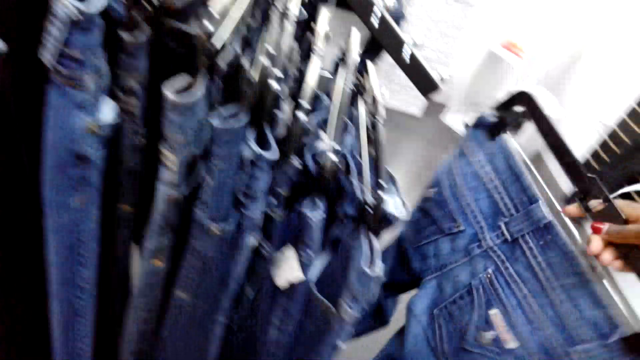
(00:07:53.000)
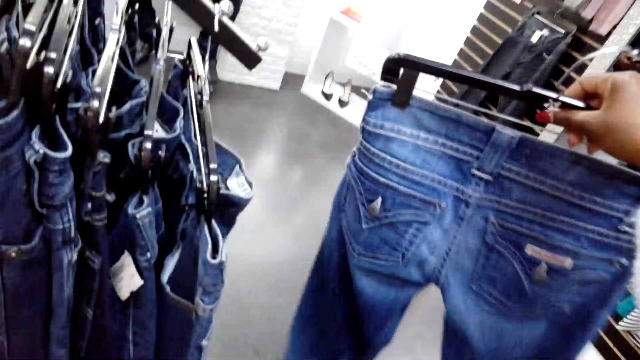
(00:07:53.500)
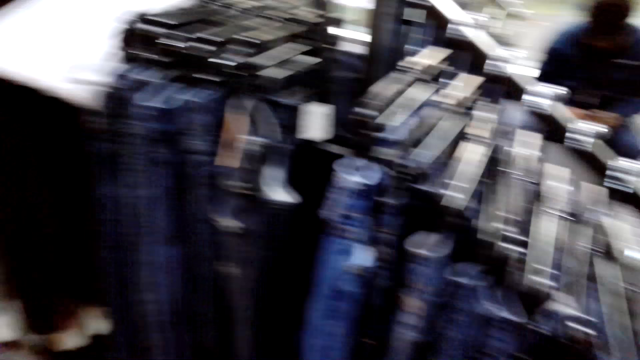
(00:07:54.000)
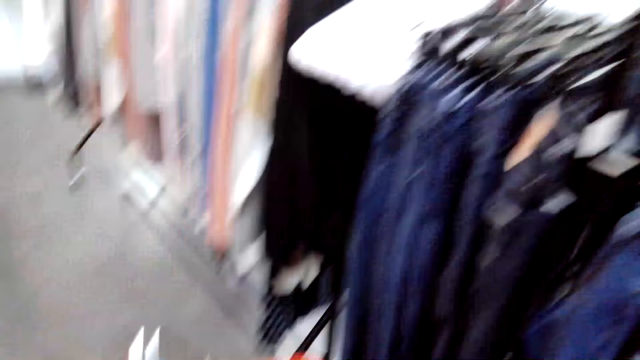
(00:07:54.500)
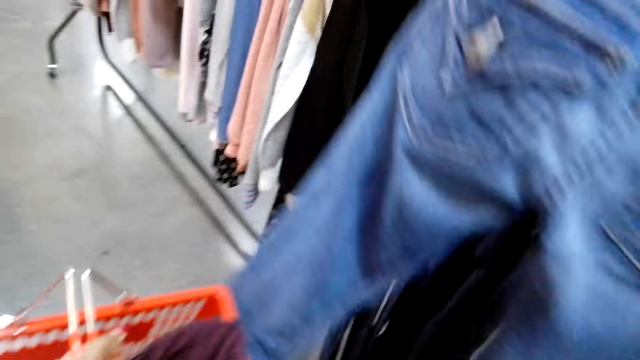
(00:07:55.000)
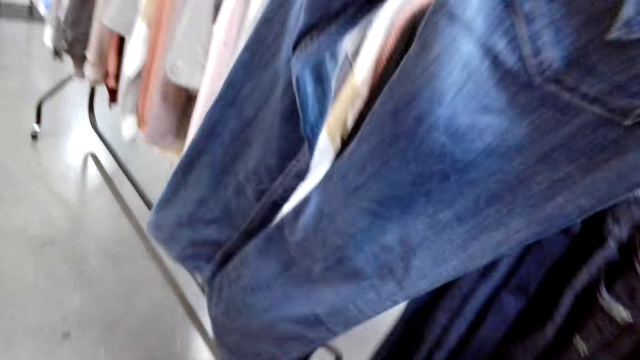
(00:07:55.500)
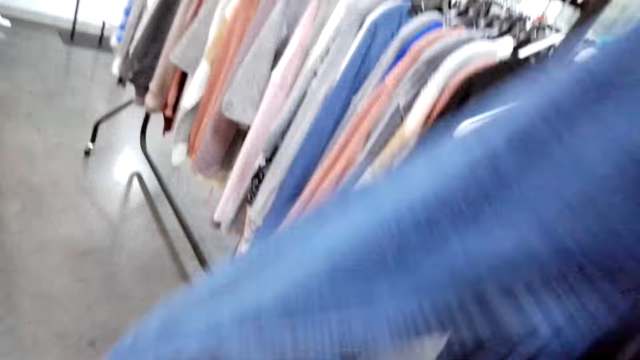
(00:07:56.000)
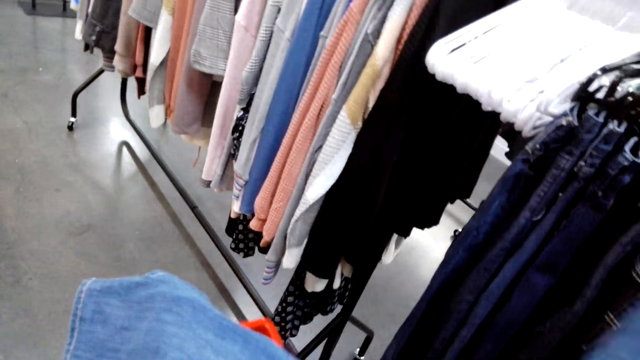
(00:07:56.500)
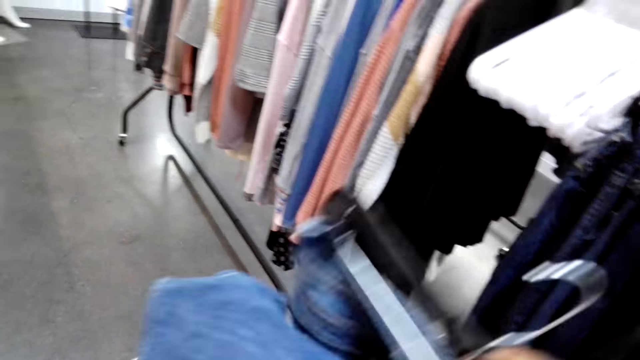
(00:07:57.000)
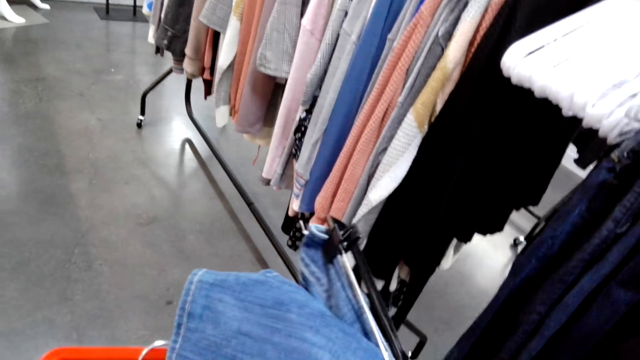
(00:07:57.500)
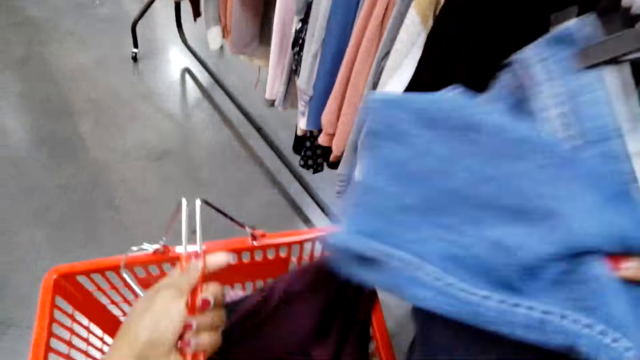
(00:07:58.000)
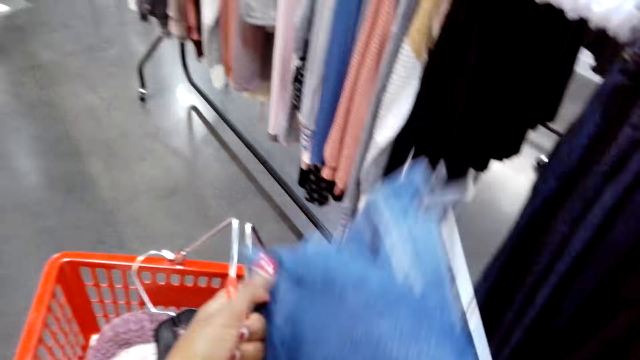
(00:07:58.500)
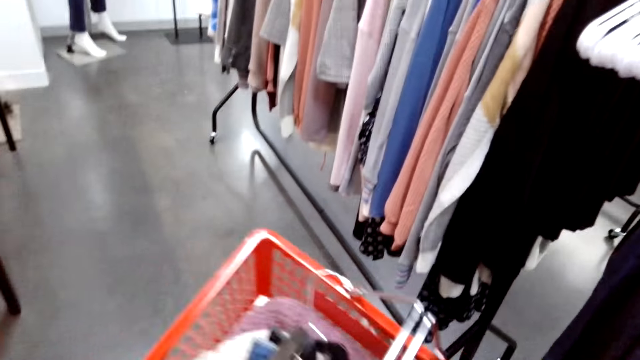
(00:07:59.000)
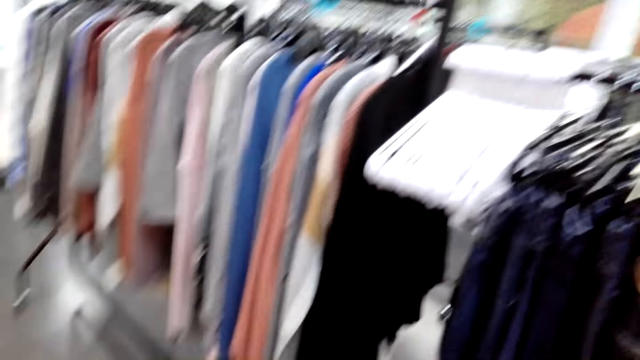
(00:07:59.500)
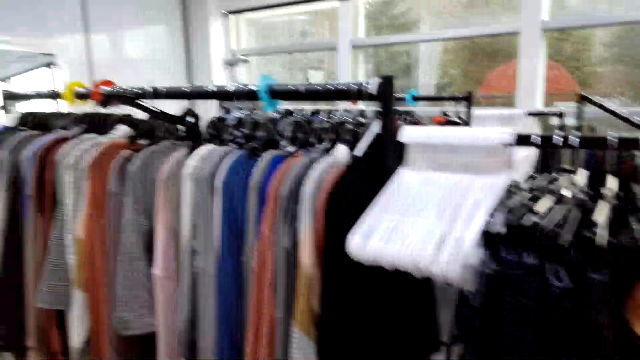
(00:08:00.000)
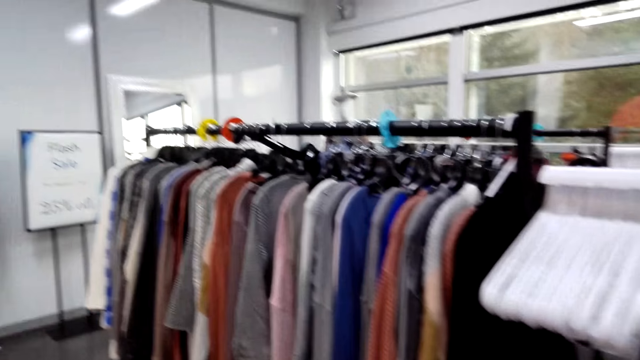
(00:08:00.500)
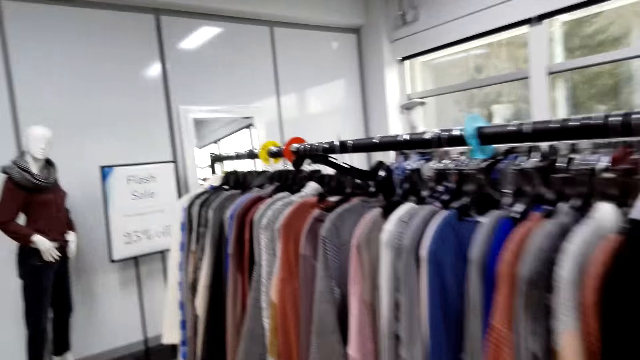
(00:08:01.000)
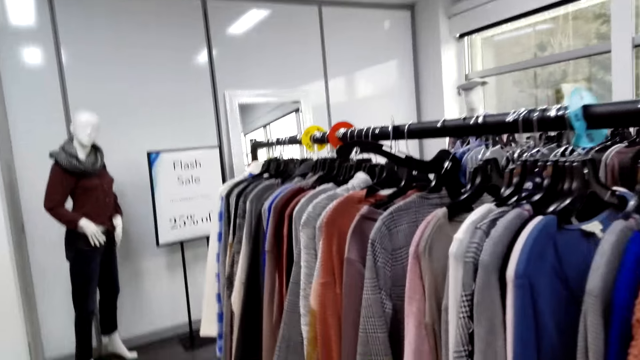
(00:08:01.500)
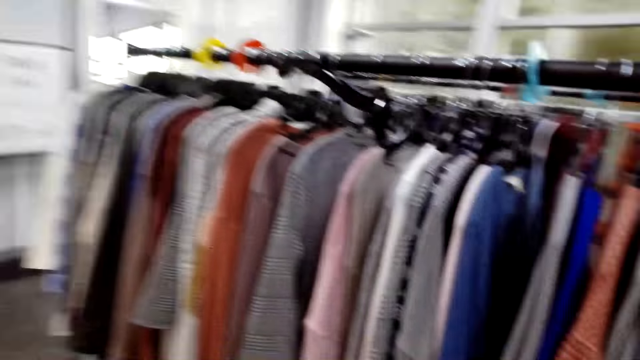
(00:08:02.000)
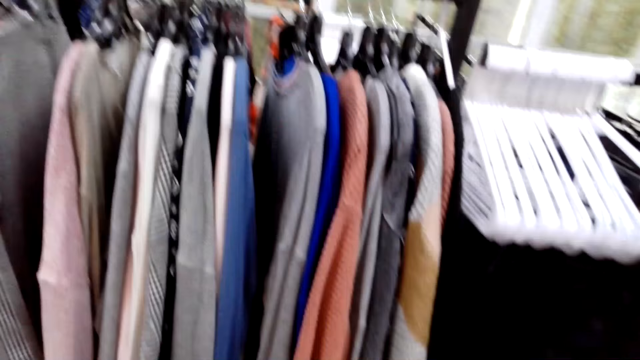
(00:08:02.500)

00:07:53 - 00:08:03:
The camera wearer straightens jeans and looks around. They lift the jeans, fold the jeans, put the jeans in a cart, and look around.

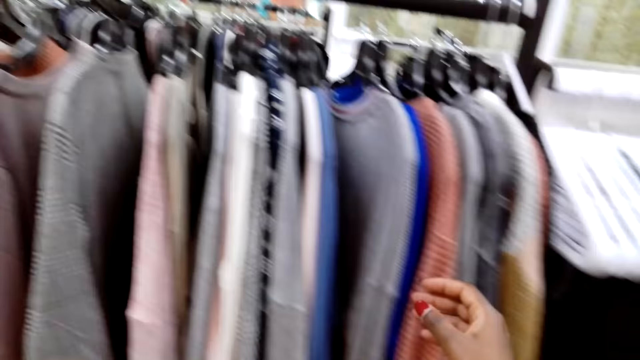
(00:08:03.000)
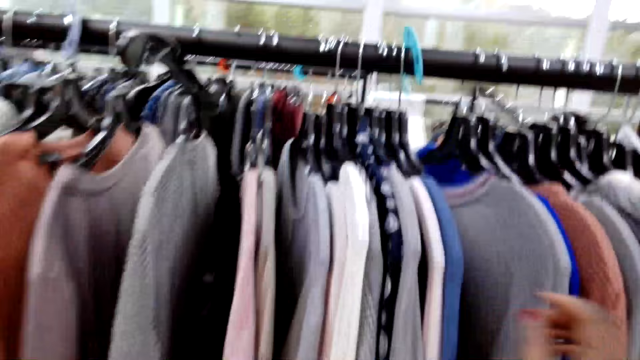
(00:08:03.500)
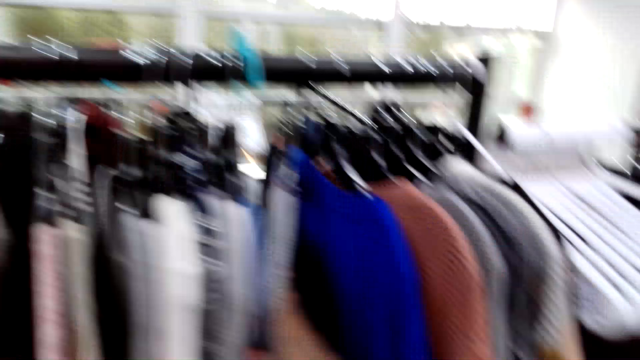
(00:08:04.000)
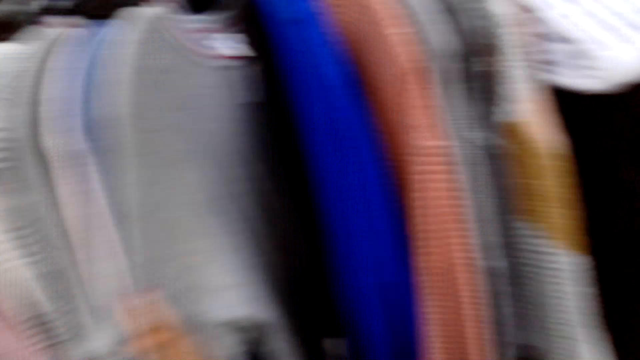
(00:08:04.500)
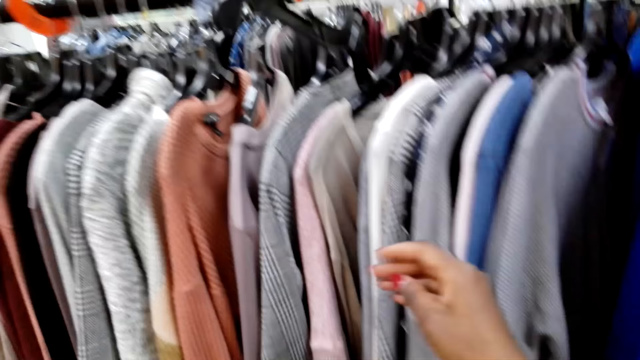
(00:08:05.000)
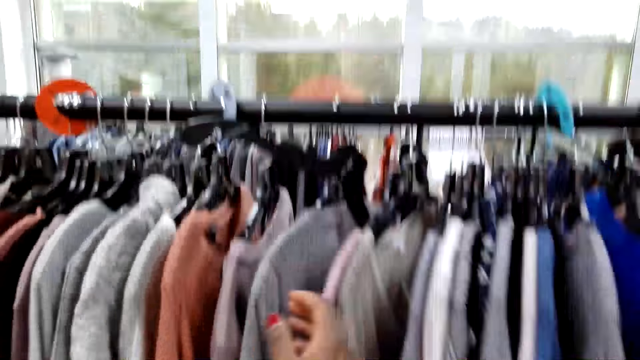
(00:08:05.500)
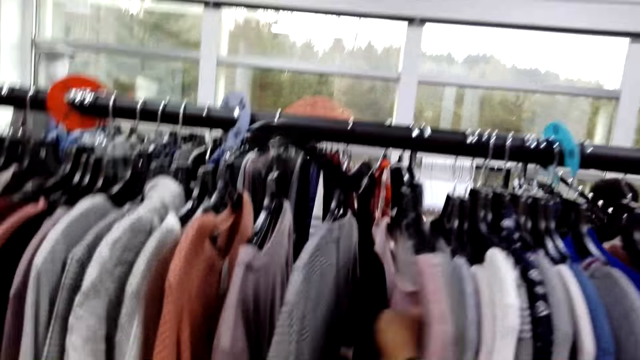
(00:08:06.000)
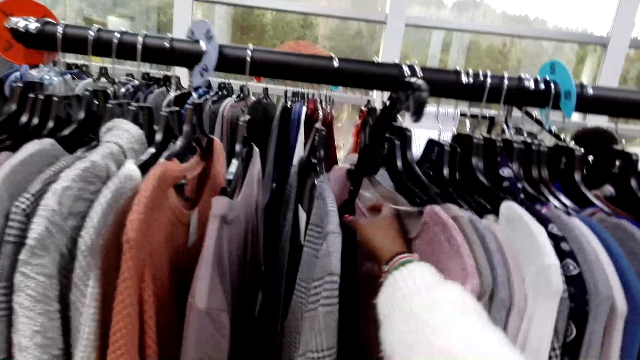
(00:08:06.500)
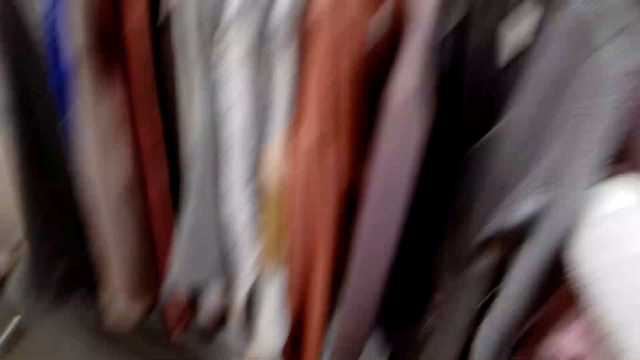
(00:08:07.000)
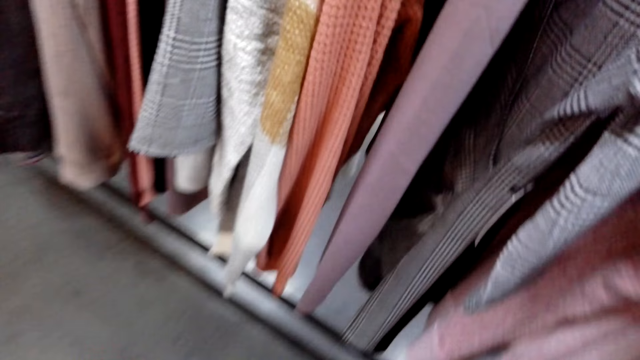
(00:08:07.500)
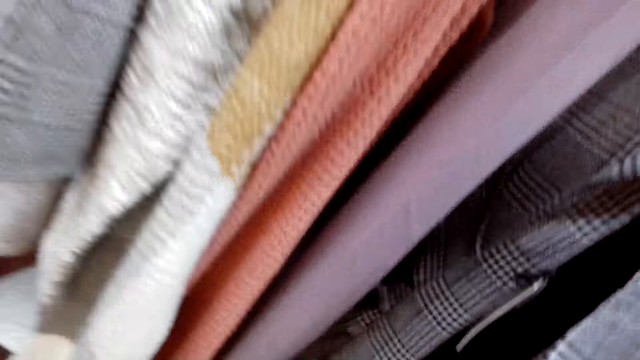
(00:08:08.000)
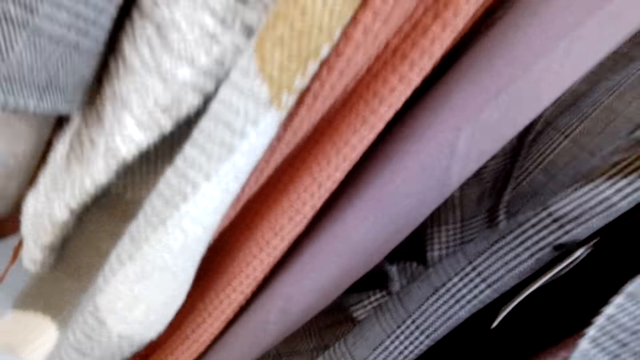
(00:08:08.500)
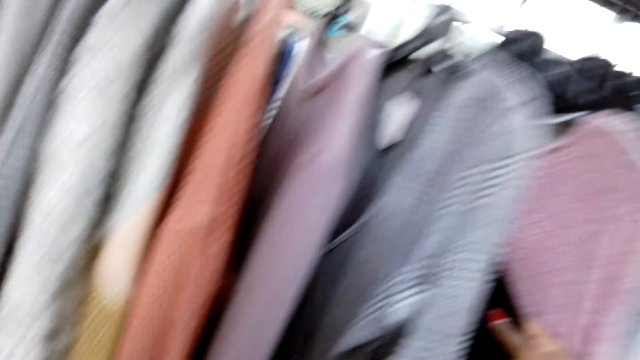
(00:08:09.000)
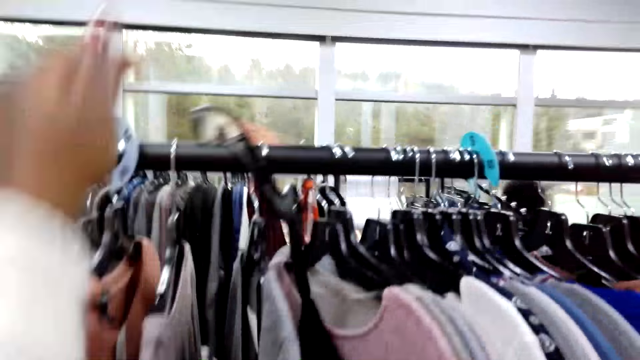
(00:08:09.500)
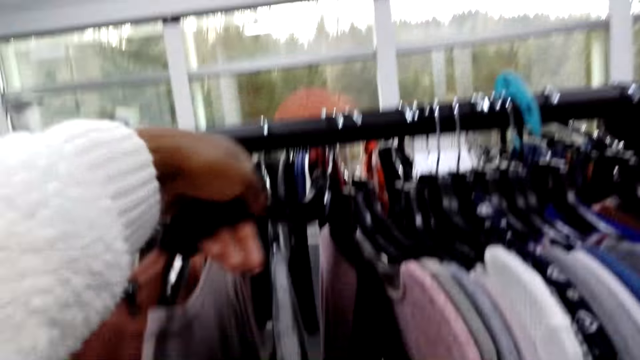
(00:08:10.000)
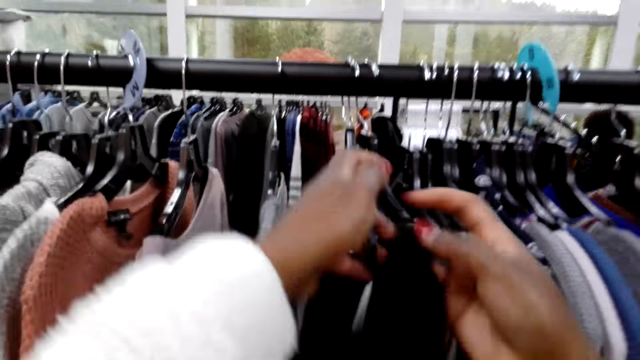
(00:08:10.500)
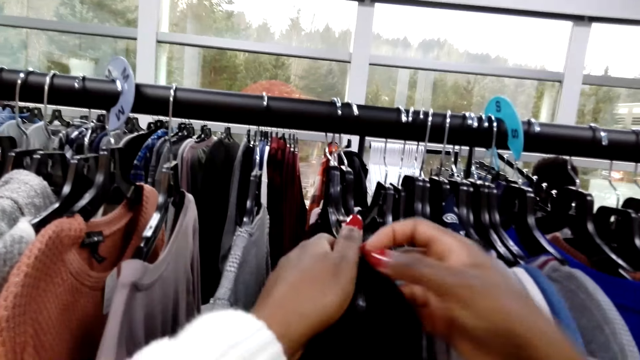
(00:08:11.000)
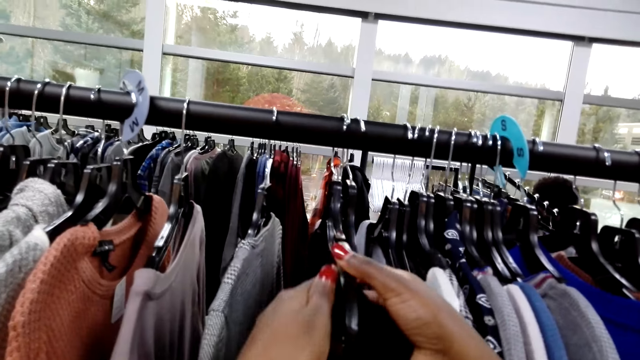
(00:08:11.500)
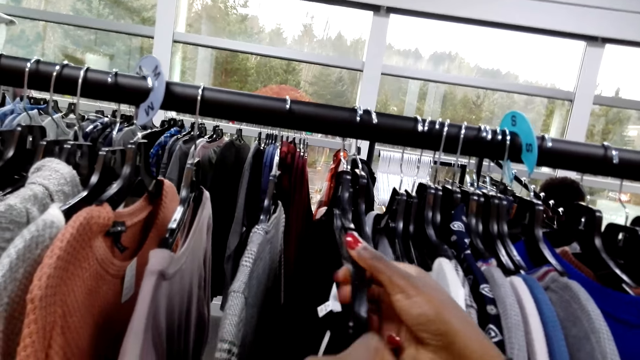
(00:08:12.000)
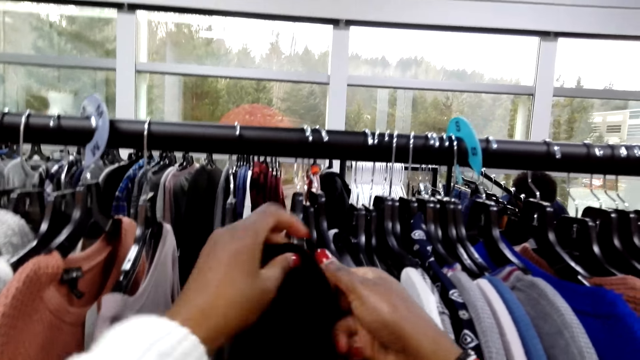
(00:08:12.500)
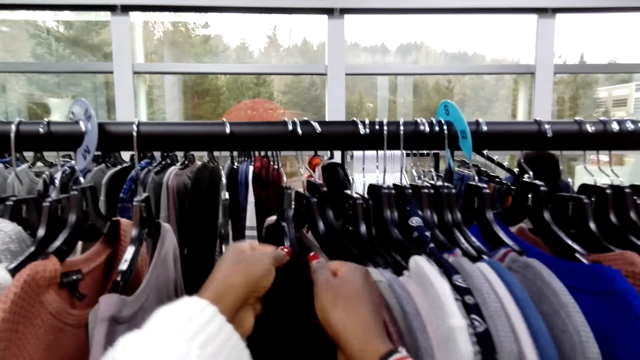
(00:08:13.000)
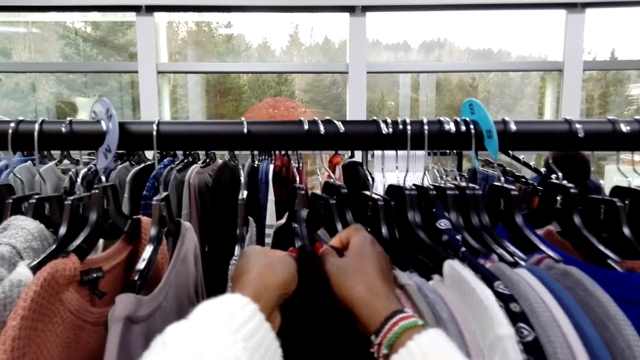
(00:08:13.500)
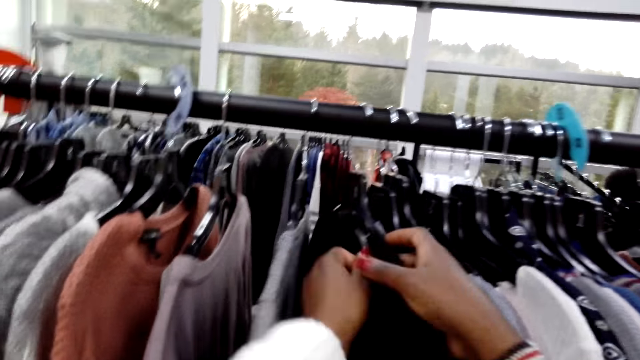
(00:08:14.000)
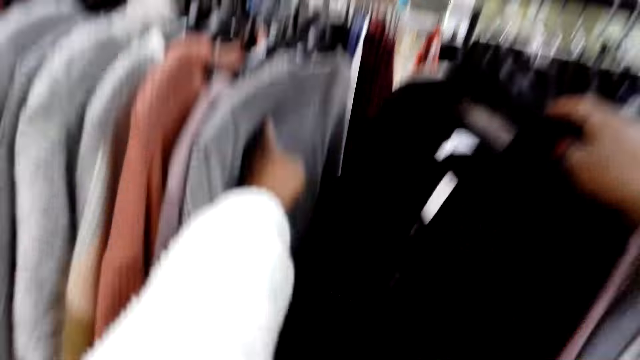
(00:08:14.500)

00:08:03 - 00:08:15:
The camera wearer checks a sweater on a hanger. They move a cloth, pick a dress on the floor, and put the dress on a hanger.
